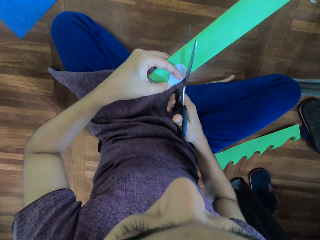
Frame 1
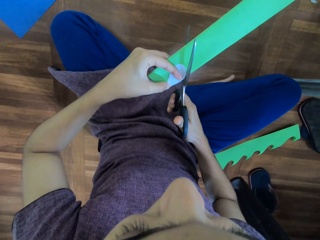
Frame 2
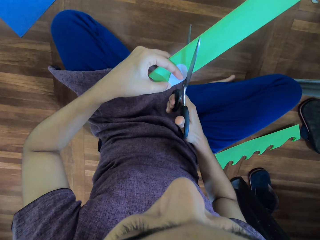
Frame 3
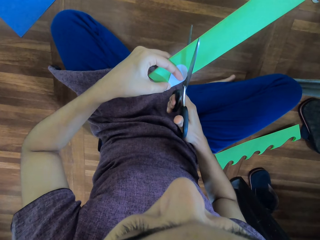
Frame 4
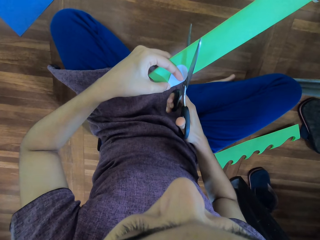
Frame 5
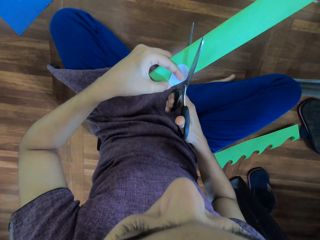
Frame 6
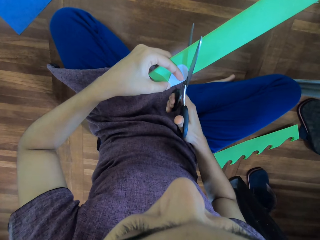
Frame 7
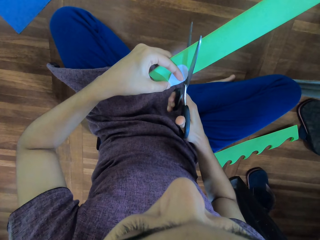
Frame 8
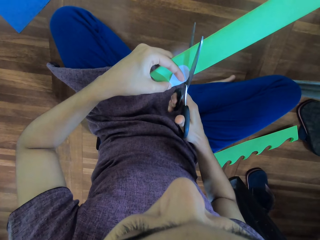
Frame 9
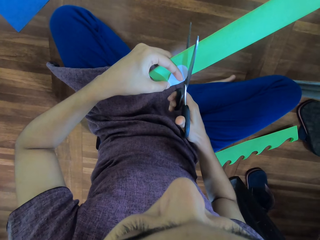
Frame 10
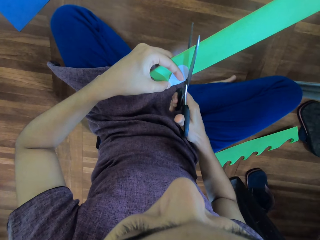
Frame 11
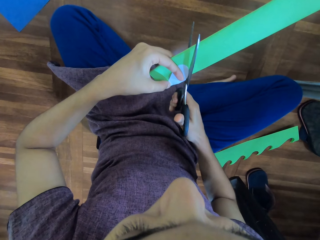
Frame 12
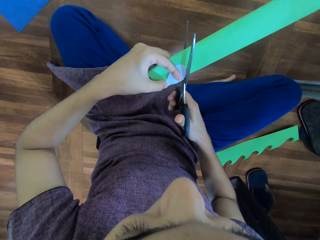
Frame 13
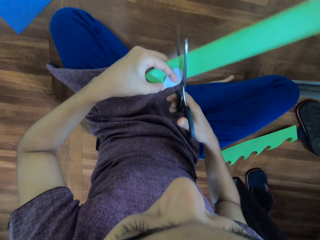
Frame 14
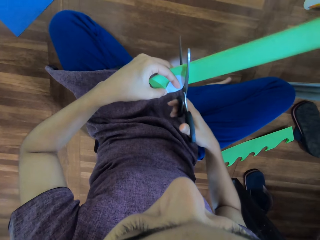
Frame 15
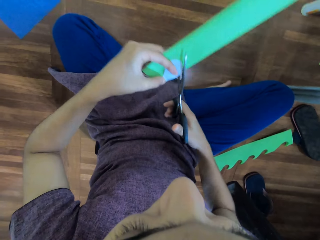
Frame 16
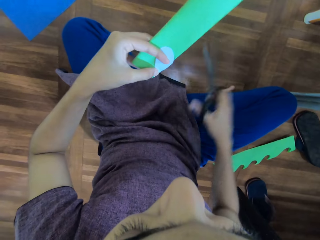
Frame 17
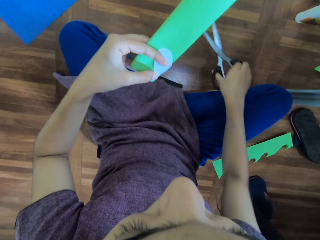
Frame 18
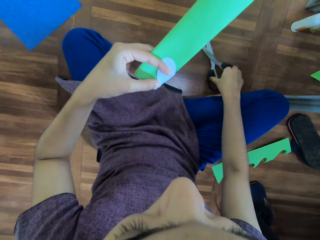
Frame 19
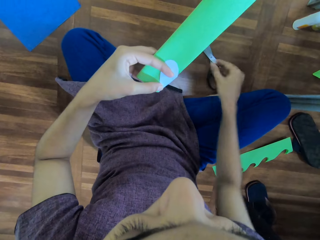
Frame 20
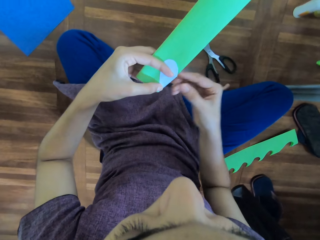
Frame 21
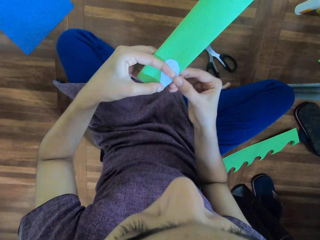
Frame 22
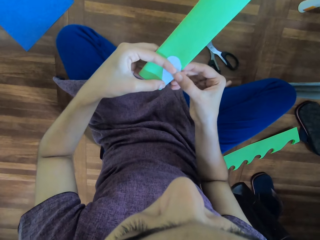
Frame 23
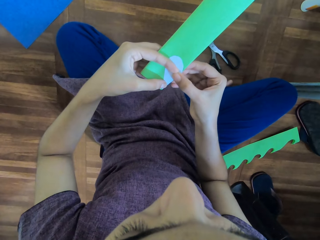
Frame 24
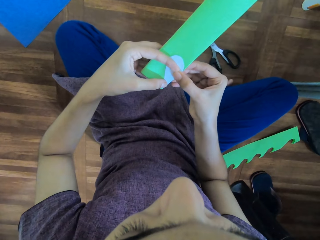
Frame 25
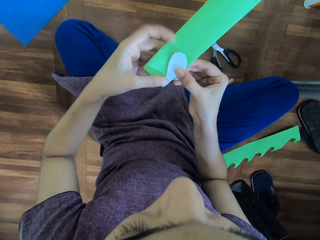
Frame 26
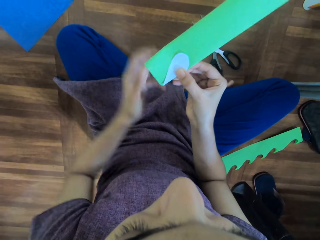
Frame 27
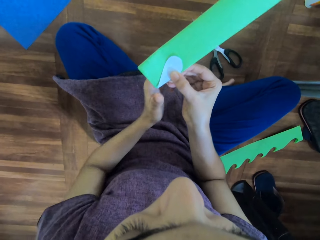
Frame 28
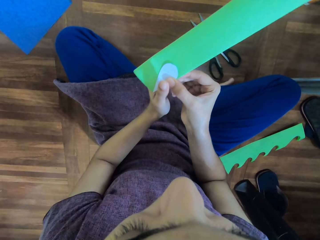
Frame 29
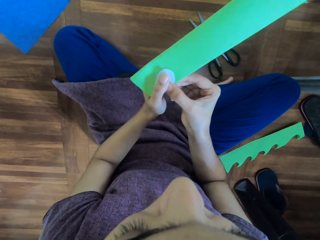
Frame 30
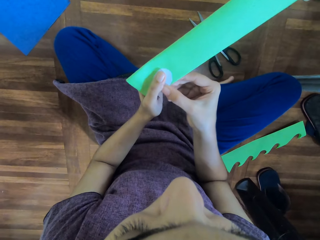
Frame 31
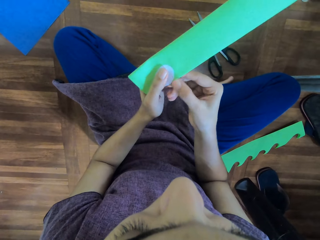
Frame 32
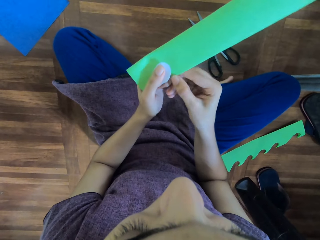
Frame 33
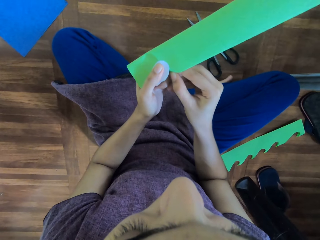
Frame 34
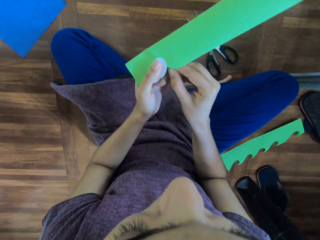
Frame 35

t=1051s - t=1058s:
The camera wearer cuts the manila paper round the paper. They drop the scissors on the floor.
